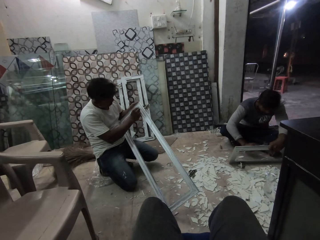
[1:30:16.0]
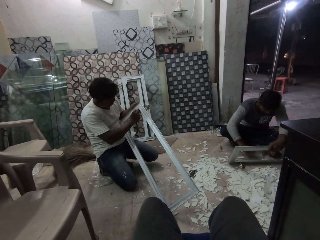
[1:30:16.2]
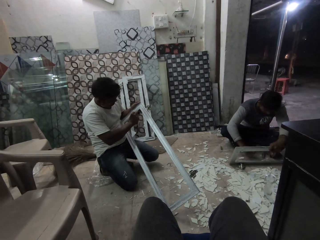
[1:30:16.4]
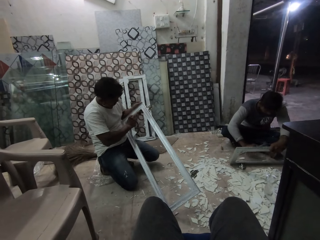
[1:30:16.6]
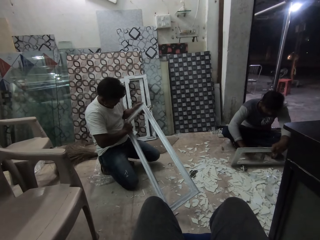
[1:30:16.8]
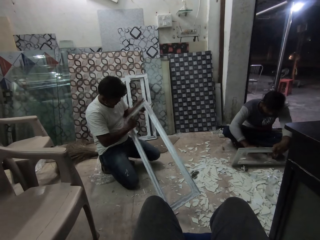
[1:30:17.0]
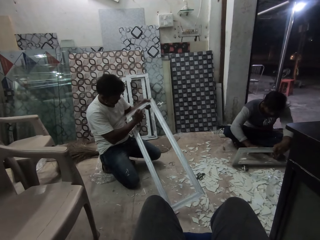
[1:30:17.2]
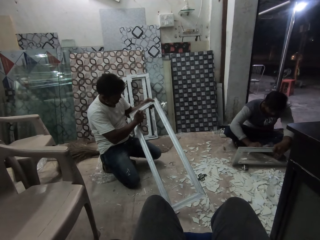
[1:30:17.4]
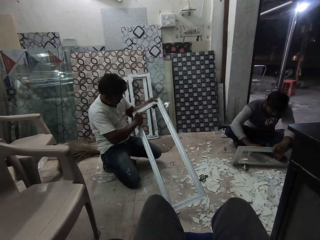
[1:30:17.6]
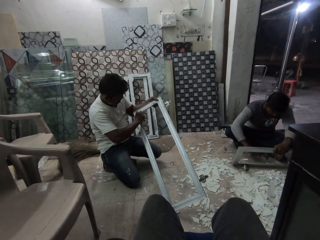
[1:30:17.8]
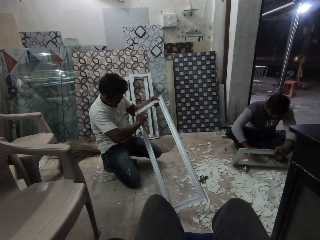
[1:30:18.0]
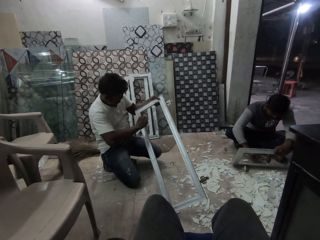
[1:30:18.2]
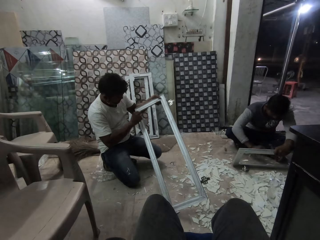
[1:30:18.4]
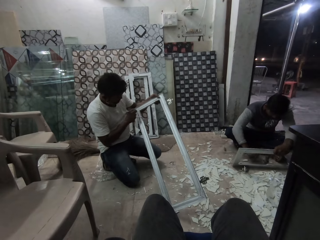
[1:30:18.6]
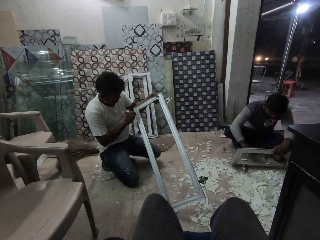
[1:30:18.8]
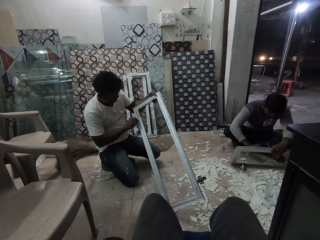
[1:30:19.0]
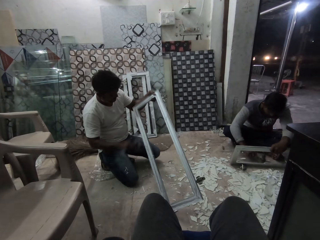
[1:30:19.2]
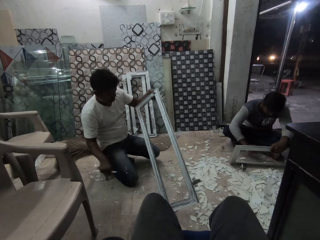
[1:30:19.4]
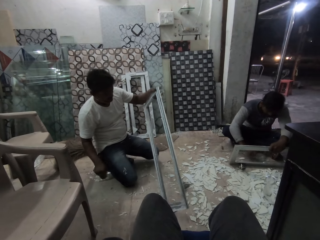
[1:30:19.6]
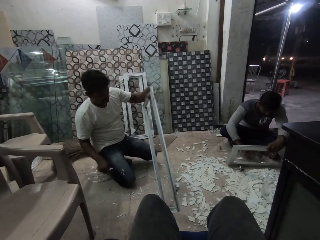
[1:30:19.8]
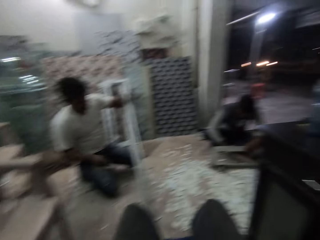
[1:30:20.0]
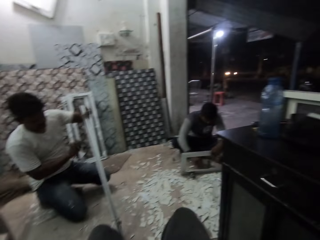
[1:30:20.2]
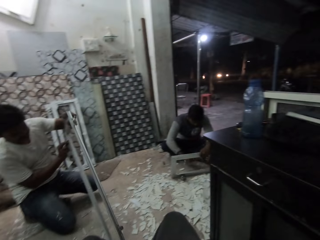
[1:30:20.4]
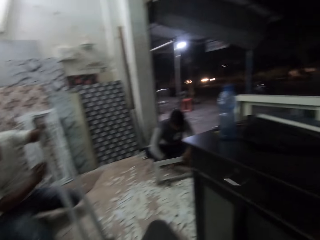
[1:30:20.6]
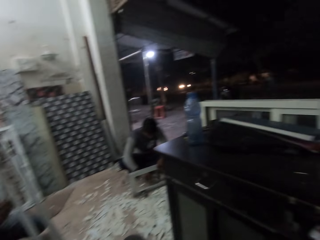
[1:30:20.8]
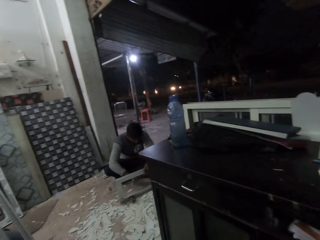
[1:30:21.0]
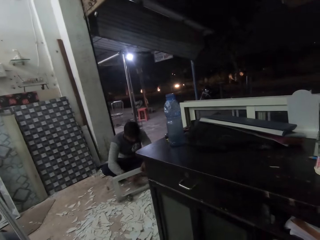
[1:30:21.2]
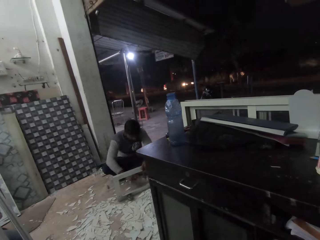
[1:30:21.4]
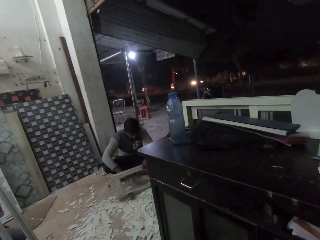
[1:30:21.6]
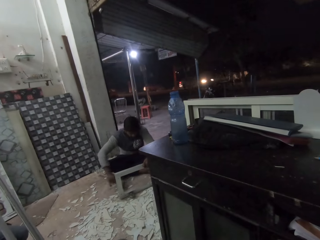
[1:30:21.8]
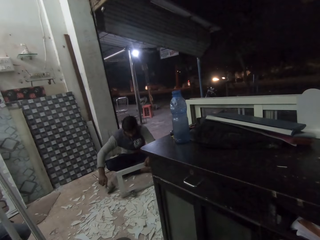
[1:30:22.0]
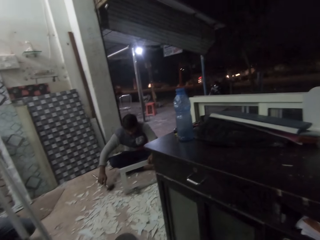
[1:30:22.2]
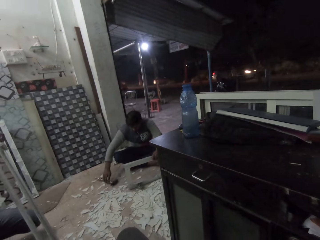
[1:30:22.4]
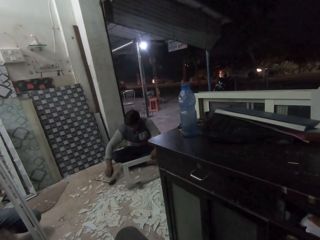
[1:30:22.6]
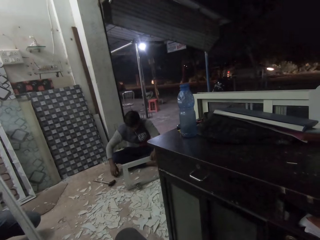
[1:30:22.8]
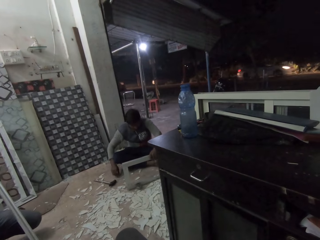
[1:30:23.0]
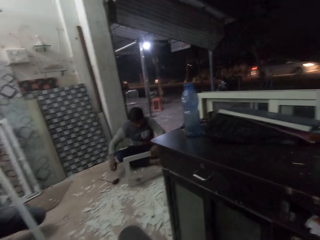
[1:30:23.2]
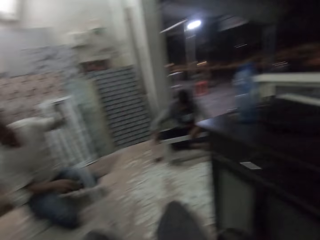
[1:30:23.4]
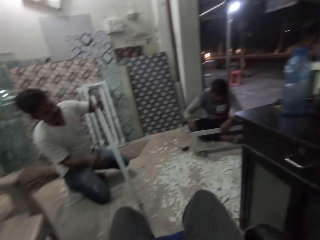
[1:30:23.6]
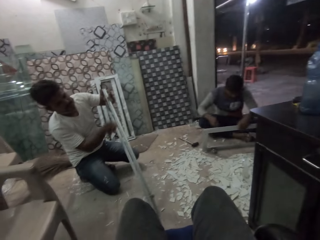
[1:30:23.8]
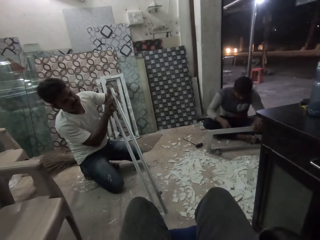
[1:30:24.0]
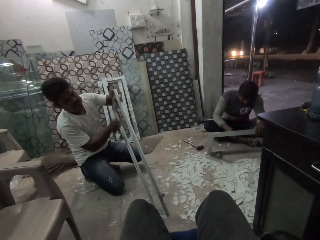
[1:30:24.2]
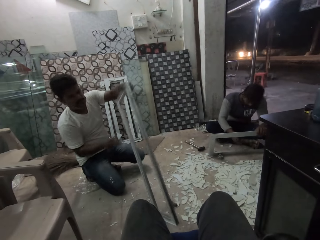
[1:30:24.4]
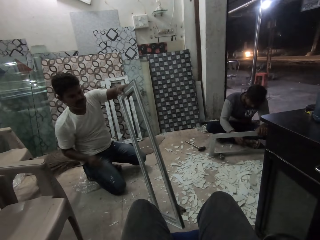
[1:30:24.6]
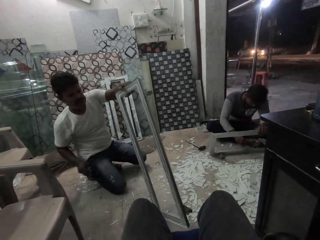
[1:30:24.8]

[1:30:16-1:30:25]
A man turns the rectangular metal frame with his left hand. The man scrapes the rectangular metal frame with a piece of asbestos in his right hand. Another man drops the hammer on the floor with his right hand. The other man picks up a piece of asbestos from the floor with his right hand. The first man scrapes the rectangular metal frame with the piece of asbestos in his right hand.

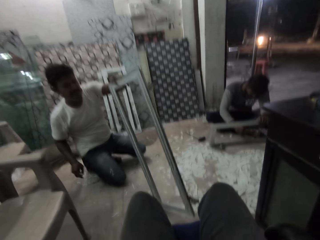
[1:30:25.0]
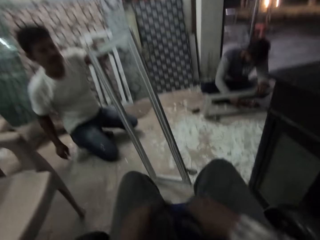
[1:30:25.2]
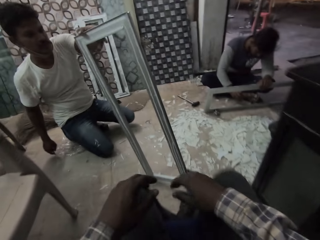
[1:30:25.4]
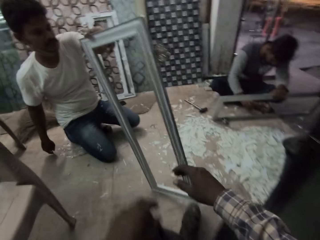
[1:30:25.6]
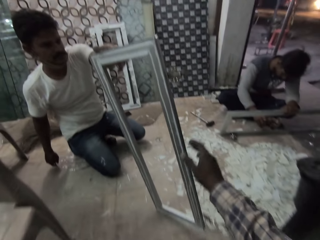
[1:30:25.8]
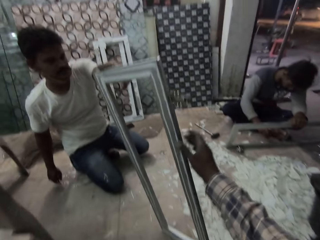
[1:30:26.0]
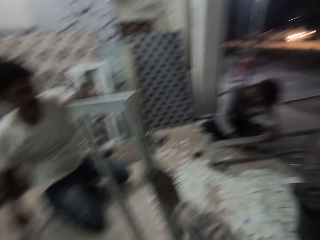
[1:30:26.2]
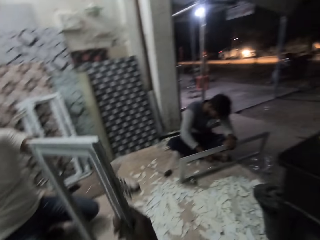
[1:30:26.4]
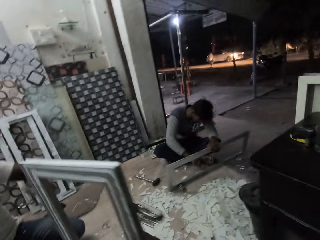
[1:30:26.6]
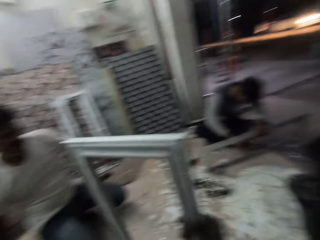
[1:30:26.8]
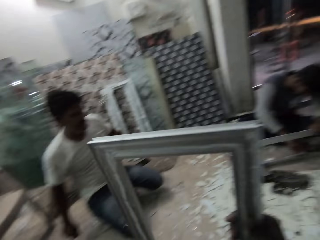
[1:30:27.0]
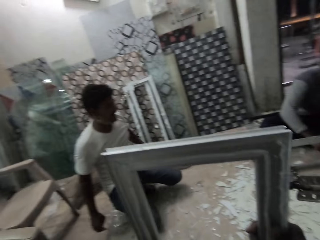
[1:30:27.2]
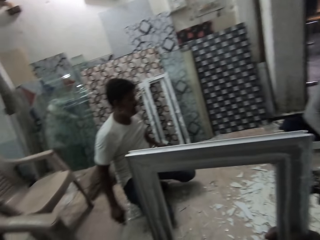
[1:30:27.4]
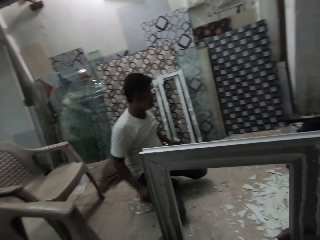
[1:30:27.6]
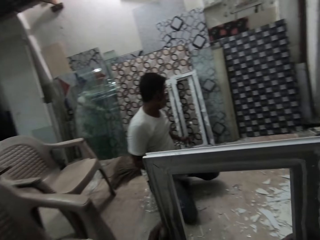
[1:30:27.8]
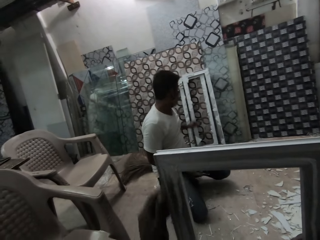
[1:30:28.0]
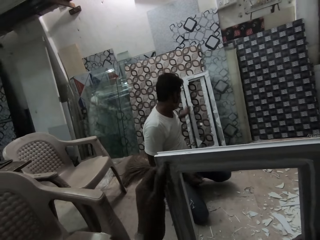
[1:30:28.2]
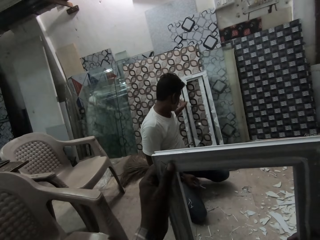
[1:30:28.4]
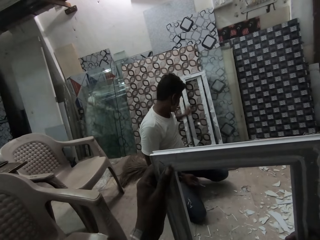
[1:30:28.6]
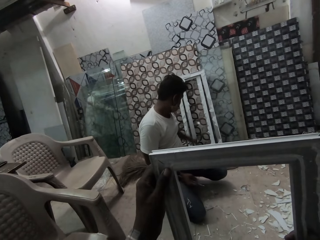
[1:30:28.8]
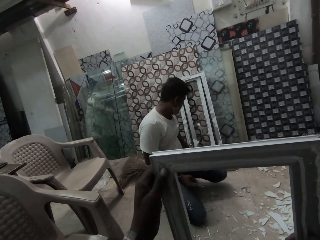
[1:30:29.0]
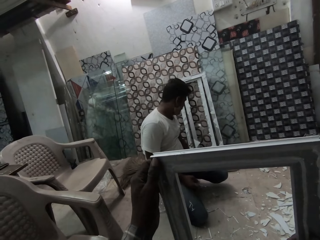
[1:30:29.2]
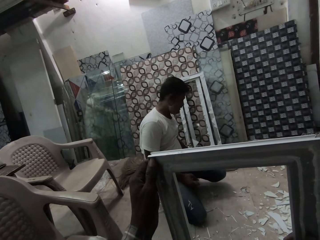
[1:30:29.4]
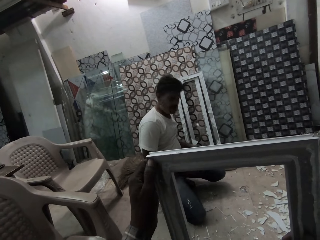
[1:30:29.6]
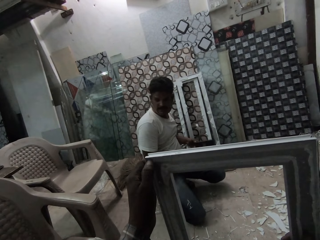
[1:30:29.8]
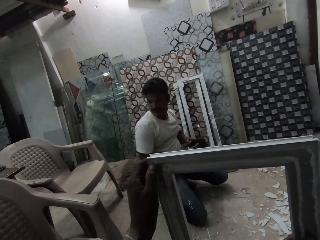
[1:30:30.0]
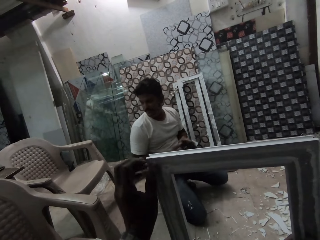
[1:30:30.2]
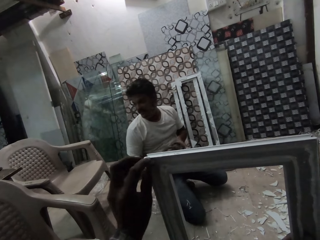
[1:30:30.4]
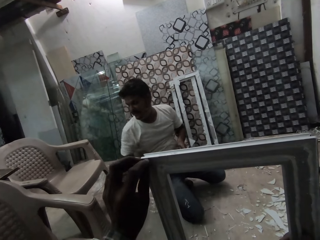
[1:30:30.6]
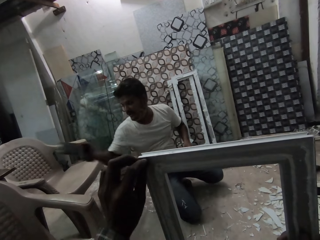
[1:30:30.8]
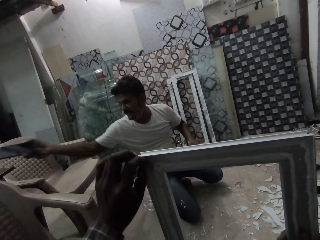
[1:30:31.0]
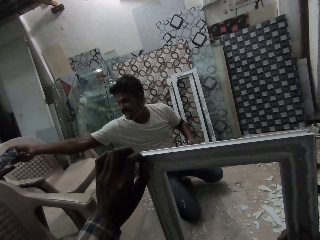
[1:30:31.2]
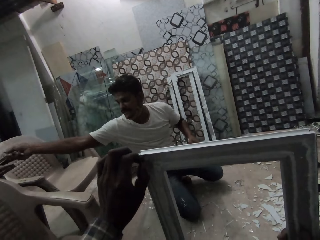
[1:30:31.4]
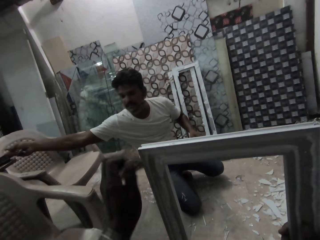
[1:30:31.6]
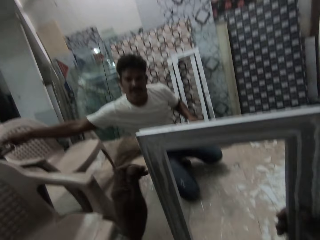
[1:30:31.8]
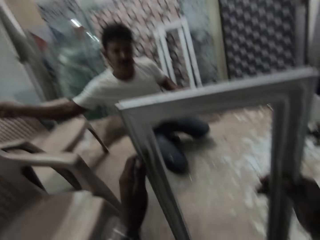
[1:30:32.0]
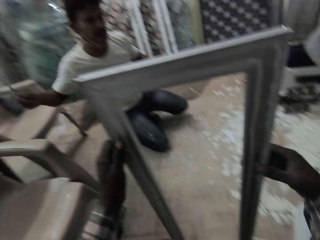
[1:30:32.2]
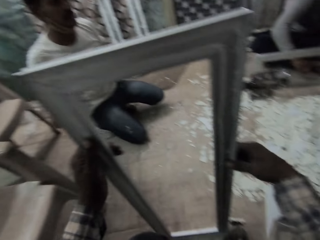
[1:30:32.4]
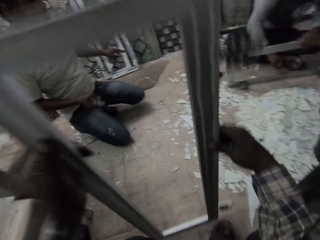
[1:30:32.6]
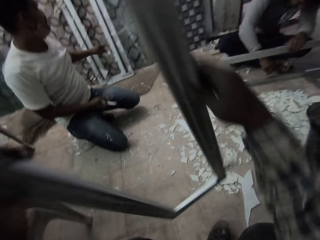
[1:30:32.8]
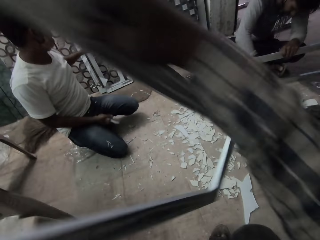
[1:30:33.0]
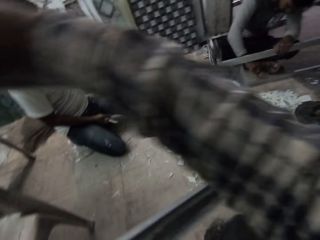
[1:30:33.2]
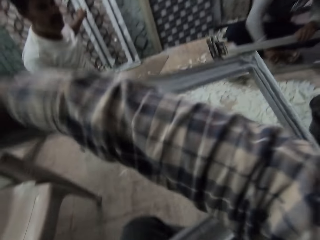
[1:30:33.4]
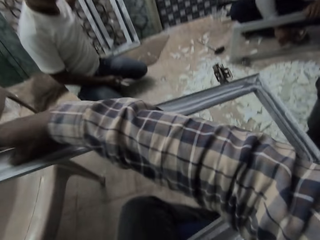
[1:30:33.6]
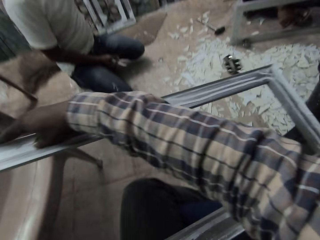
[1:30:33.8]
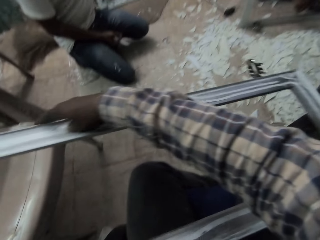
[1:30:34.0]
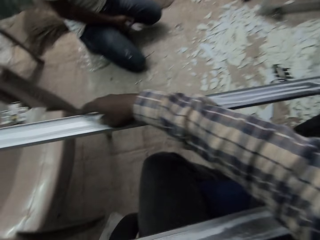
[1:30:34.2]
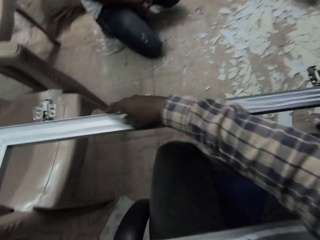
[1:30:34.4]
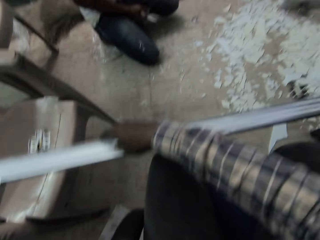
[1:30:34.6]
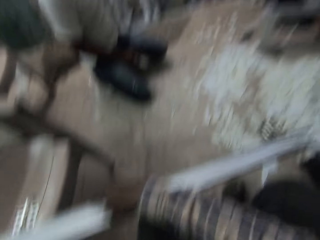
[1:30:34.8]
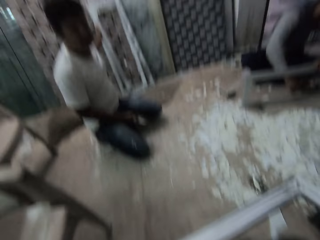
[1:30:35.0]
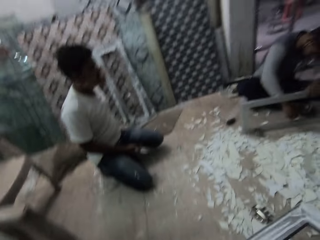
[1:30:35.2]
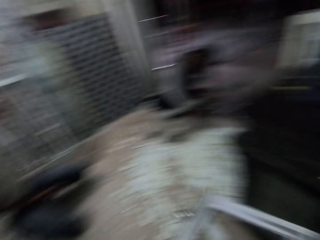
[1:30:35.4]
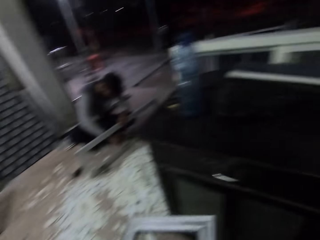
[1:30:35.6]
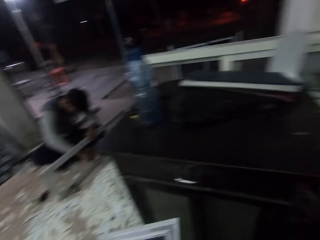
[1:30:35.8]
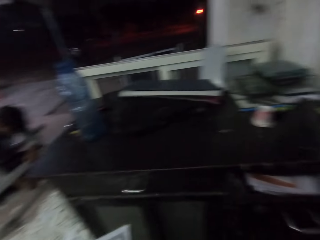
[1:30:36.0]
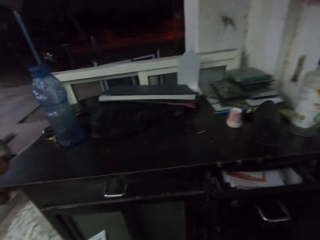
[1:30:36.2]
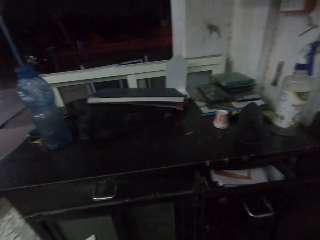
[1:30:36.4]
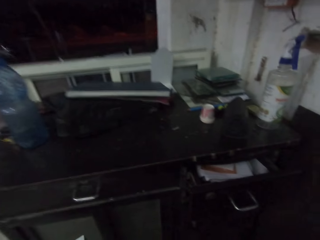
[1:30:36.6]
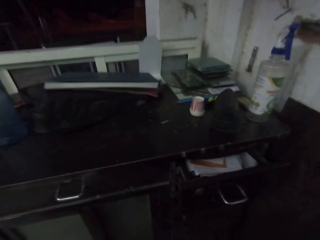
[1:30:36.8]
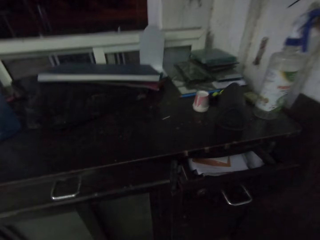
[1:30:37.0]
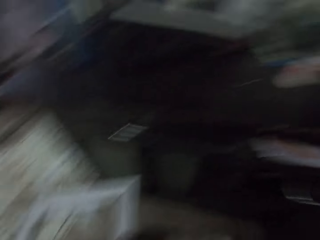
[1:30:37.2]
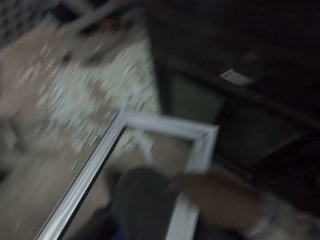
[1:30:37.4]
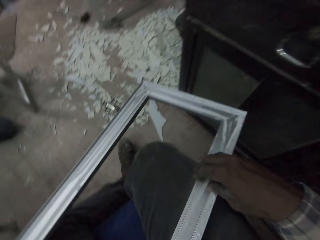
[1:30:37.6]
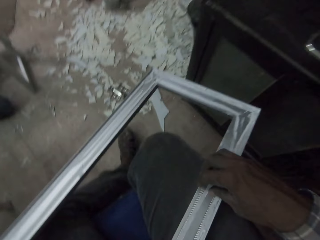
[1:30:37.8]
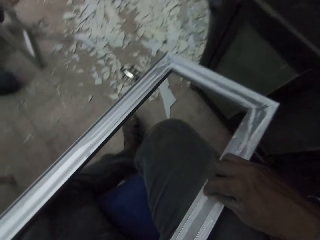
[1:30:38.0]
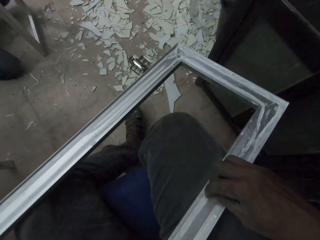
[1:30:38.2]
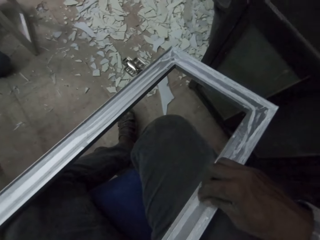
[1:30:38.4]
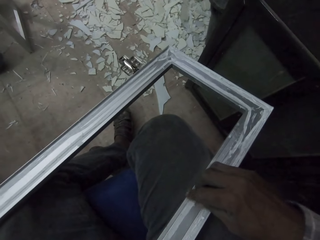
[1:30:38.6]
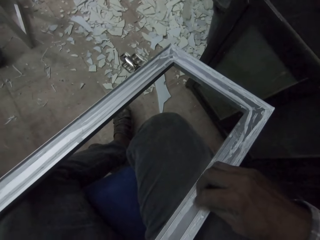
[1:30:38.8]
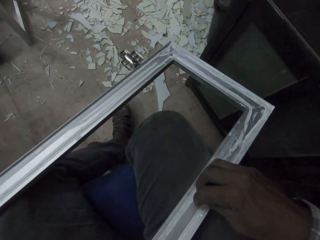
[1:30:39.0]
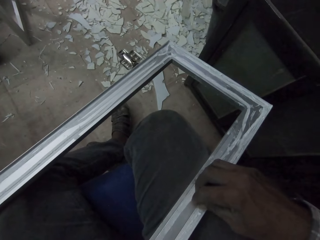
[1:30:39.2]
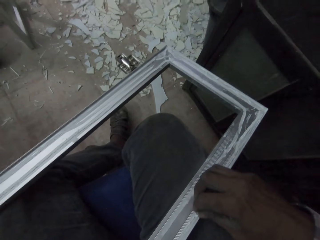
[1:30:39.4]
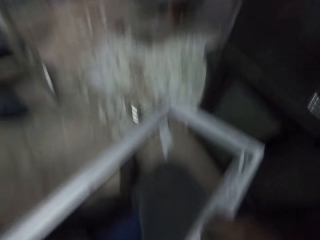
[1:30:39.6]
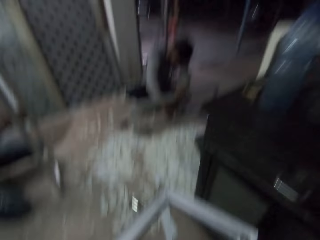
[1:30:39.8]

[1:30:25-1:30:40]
A man talks to the camera wearer. The man holds the rectangular metal frame with his left hand. Another man scrapes the rectangular metal frame with the piece of asbestos in his right hand. A person makes the frames. The camera wearer takes the rectangular frame from the first man with his right hand. He runs his left hand along the rectangular metal frame. He peels plastic wrapping from the rectangular metal frame with his left hand. The first man holds a phone in his left hand. The first man gives the phone to another man with his right hand. The camera wearer touches the frame. Another person moves something. The camera wearer places the rectangular metal frame on his thighs with both hands. He turns the frame. The second man scrapes the rectangular metal frame with the piece of asbestos in his right hand. The camera wearer looks around. He touches the plastic wrapping on the rectangular metal frame with his right hand.
